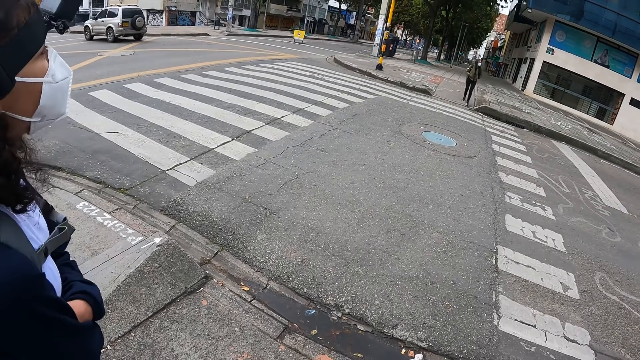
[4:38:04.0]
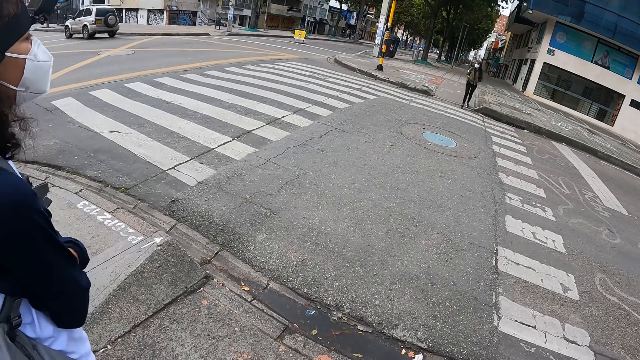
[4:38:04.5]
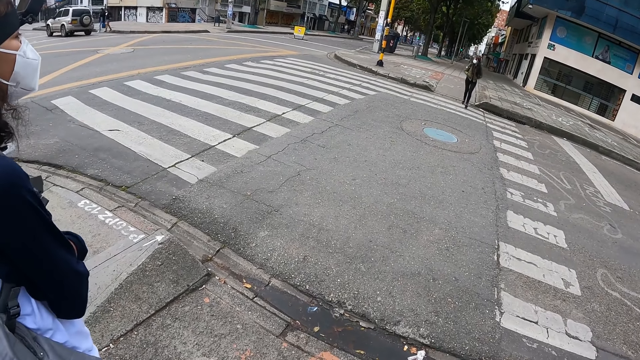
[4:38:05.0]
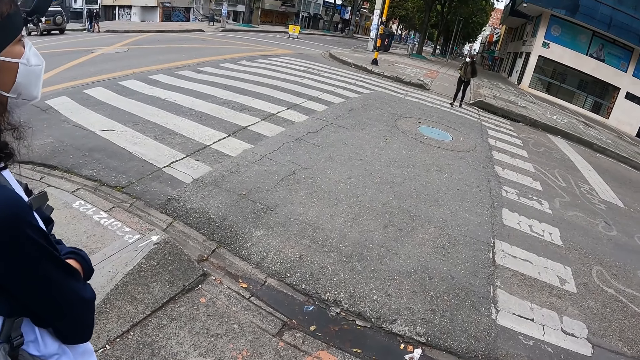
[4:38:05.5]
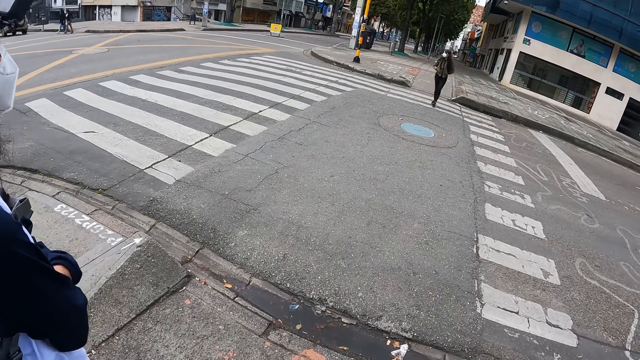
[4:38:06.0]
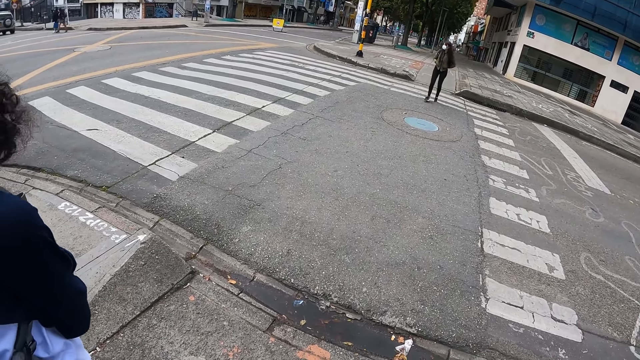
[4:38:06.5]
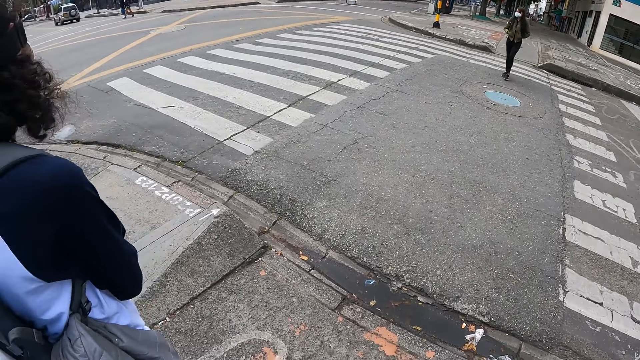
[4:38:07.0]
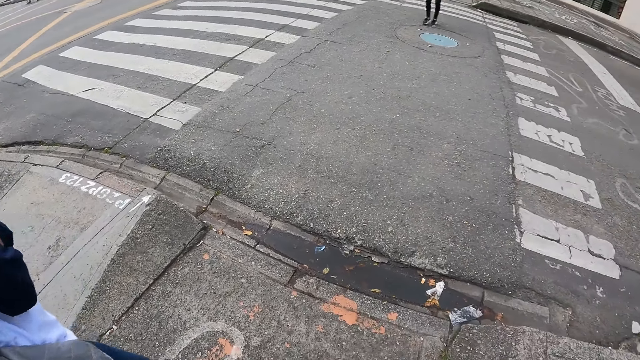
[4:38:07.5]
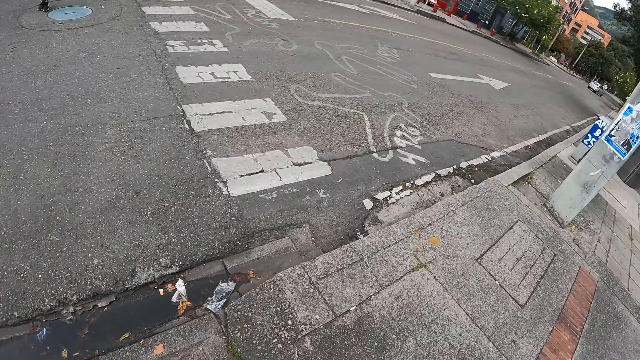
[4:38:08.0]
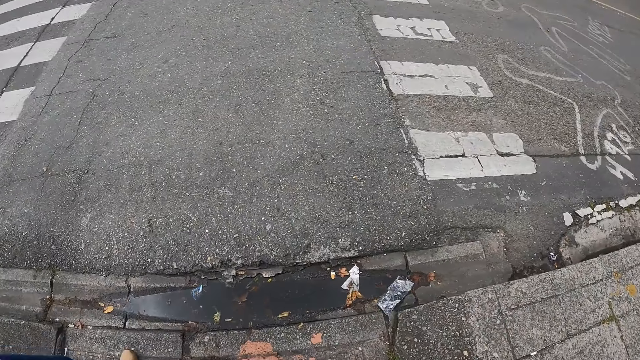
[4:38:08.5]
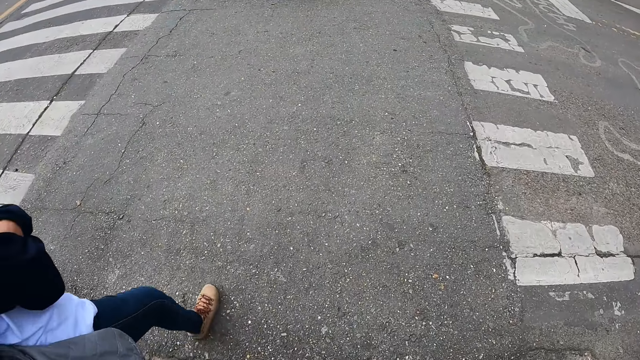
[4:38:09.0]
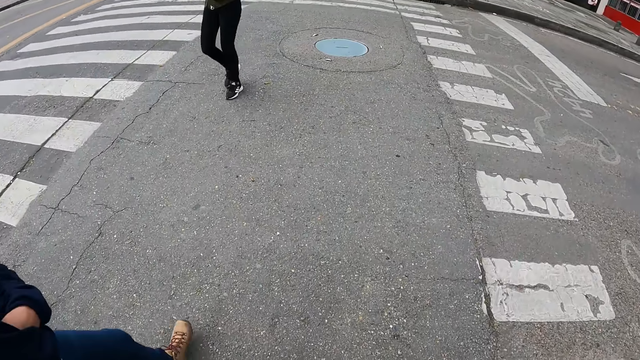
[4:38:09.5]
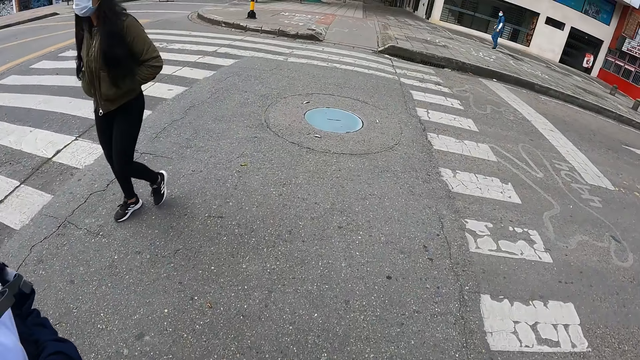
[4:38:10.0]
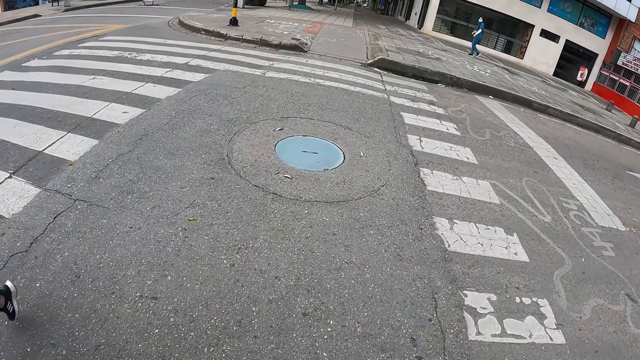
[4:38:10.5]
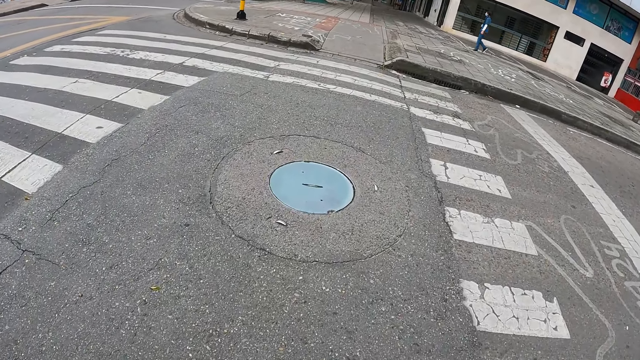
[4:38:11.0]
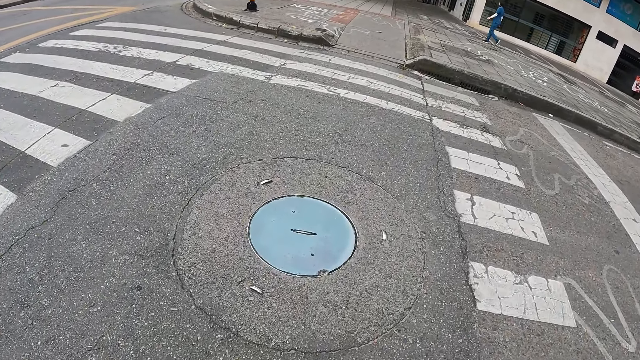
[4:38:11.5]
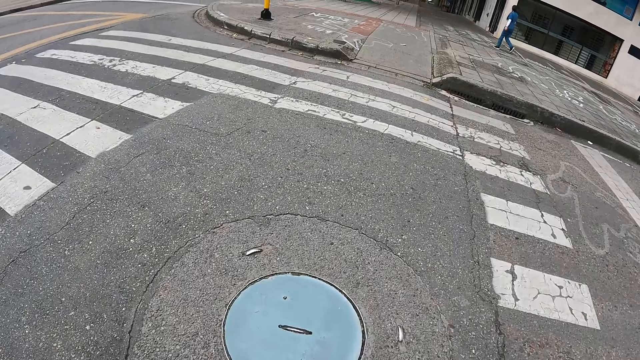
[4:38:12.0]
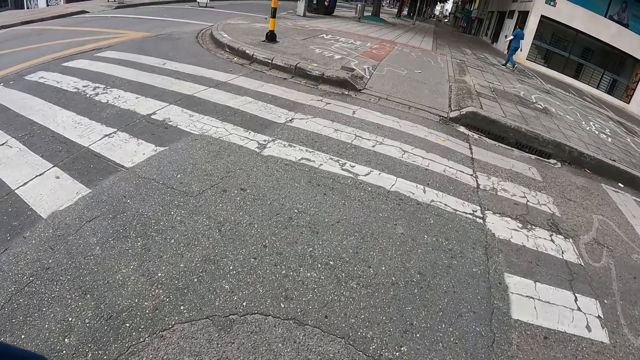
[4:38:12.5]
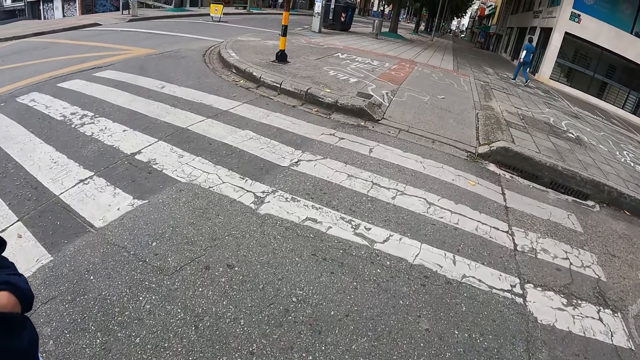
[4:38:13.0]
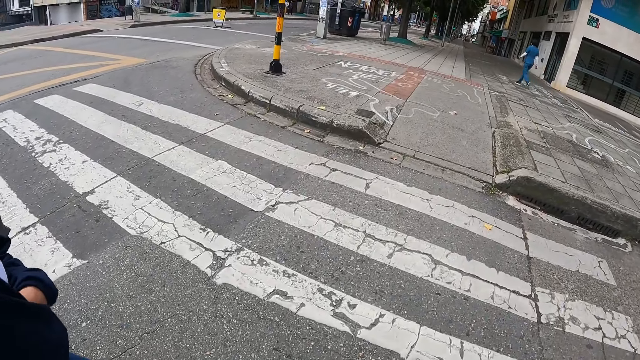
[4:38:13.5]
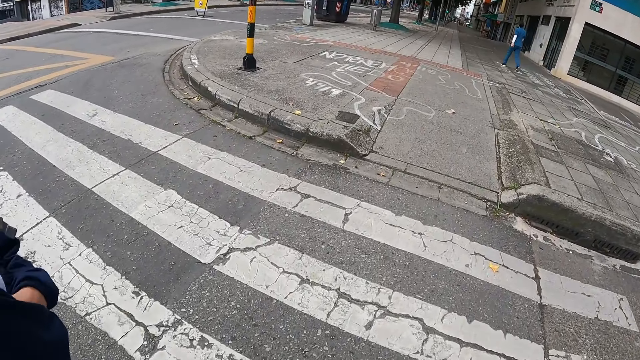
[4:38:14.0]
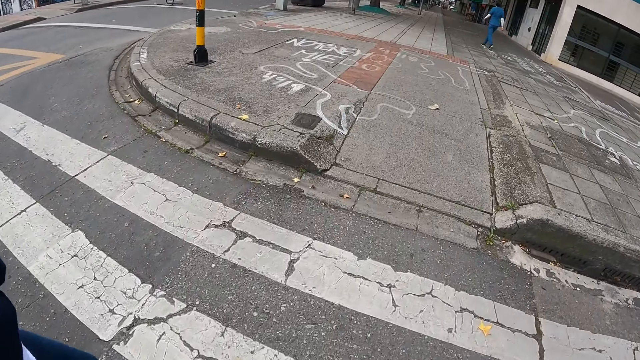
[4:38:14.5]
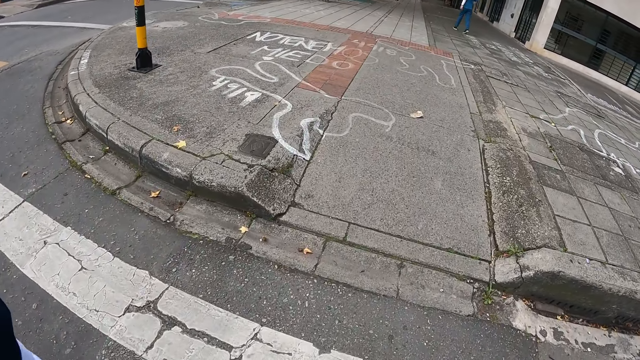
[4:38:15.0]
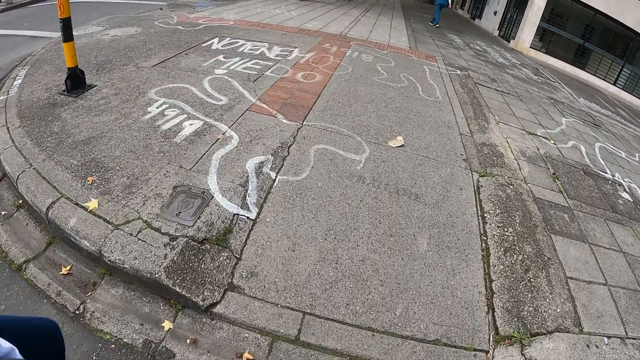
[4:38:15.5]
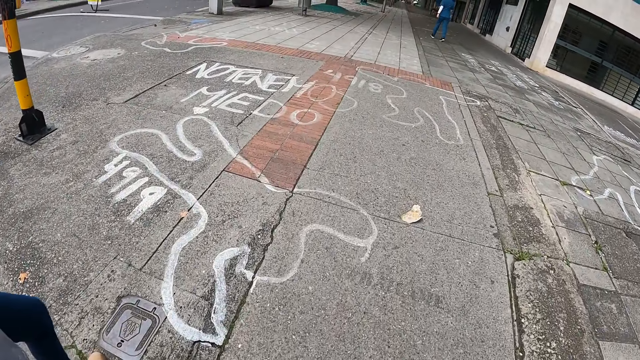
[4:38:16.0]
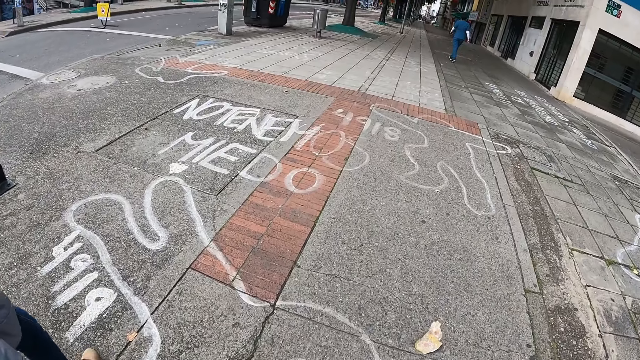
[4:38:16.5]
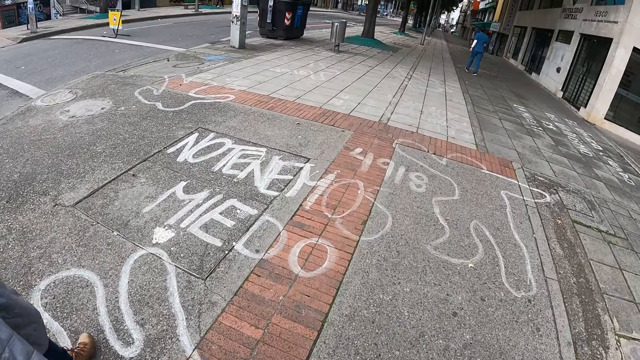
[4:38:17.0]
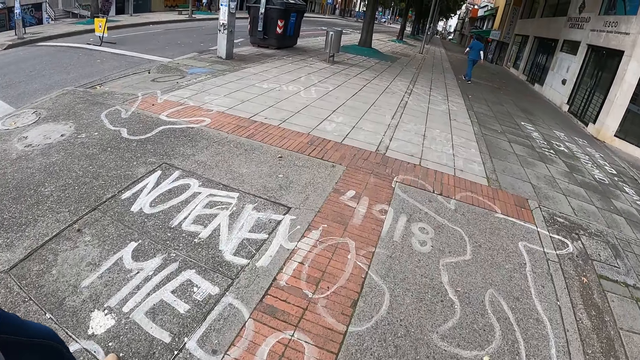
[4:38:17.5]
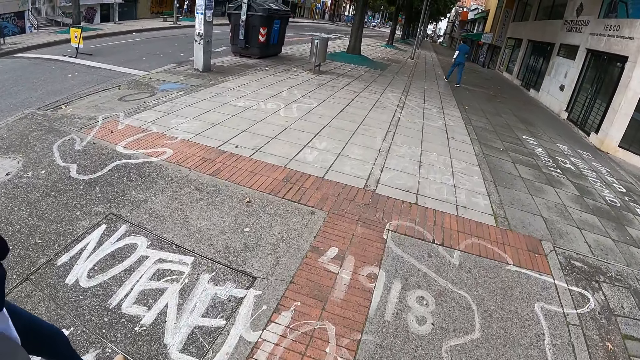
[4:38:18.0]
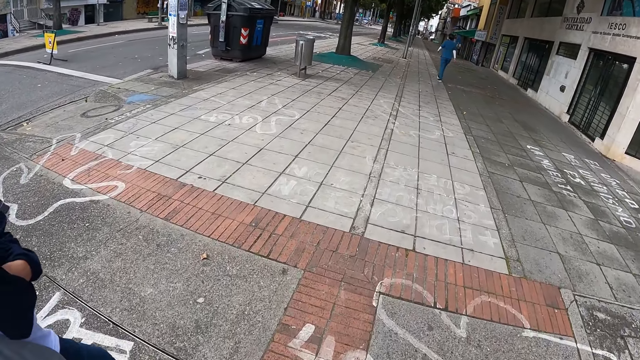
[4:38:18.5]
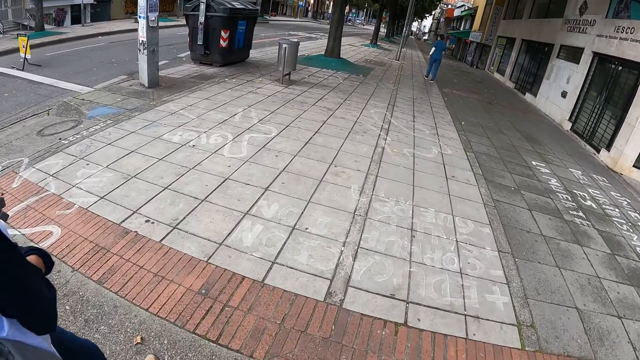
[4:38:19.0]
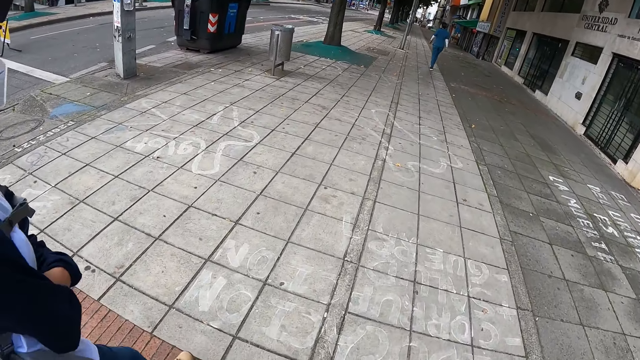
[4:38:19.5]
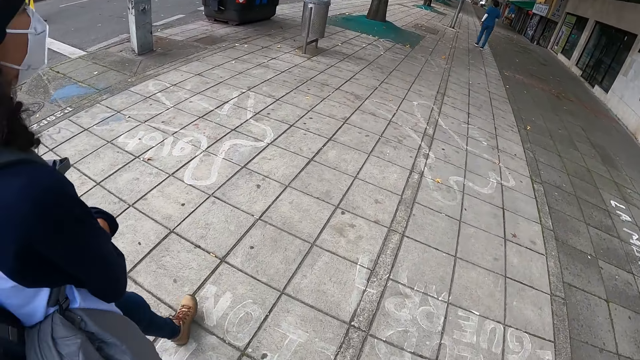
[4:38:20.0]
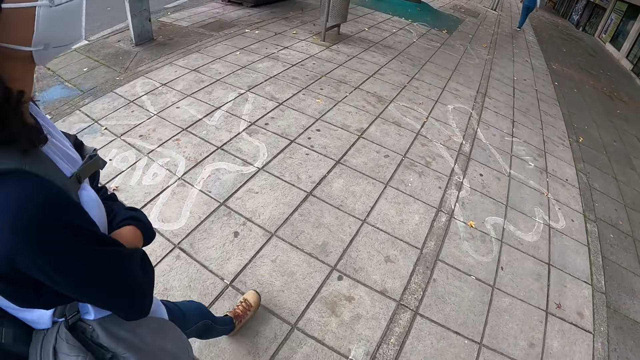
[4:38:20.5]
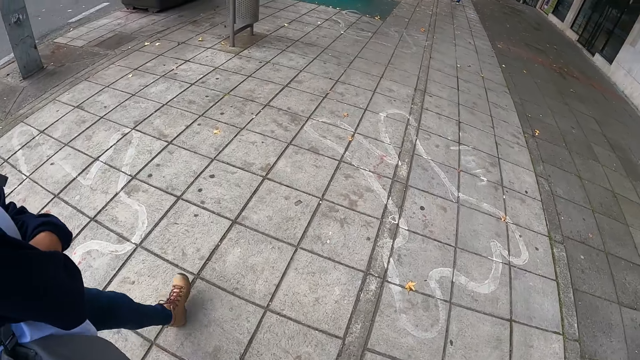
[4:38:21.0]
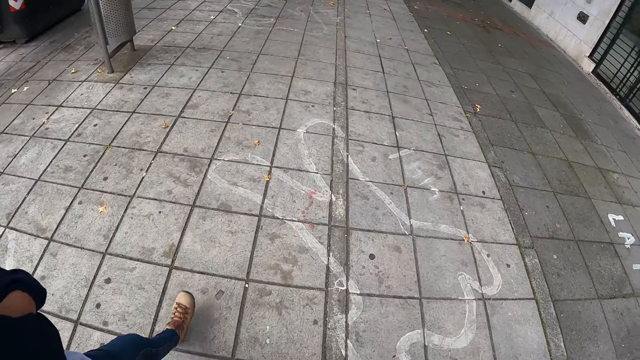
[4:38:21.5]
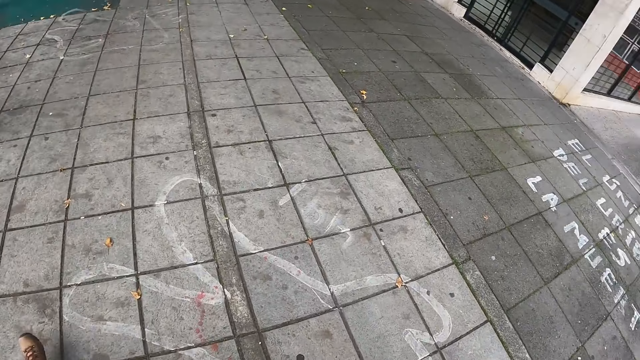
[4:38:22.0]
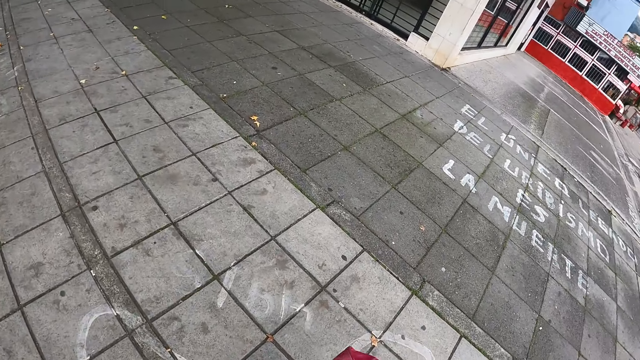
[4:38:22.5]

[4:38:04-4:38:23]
The camera wearer crosses the road. A woman walks past the camera wearer. The woman crosses the road. The camera wearer walks on the road pavement. The woman walks on the road.

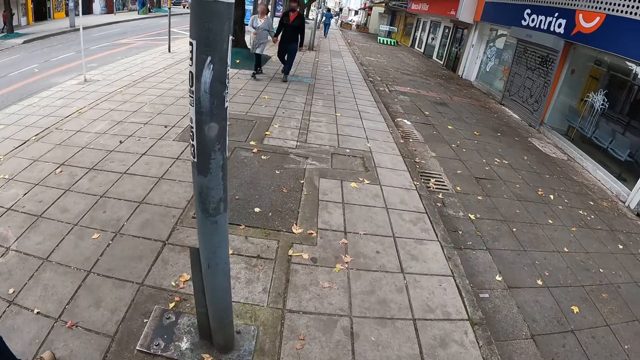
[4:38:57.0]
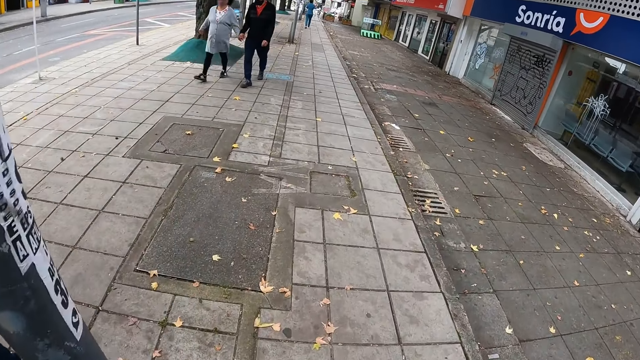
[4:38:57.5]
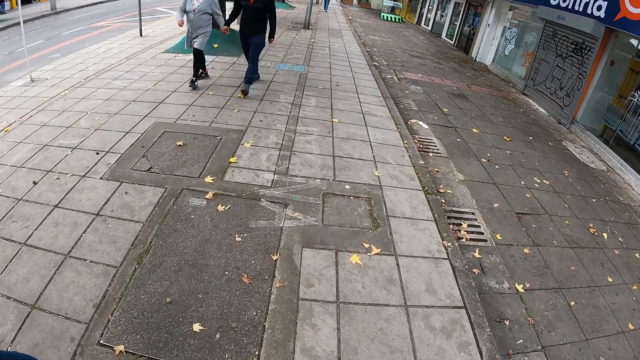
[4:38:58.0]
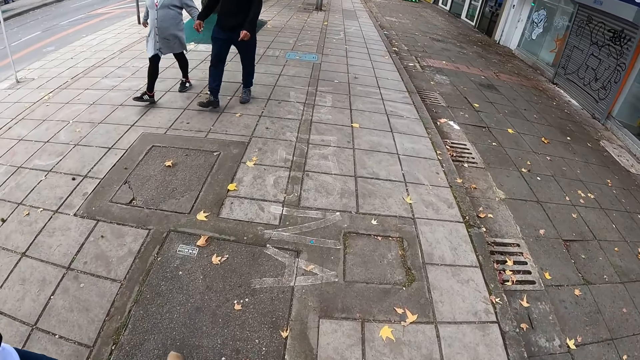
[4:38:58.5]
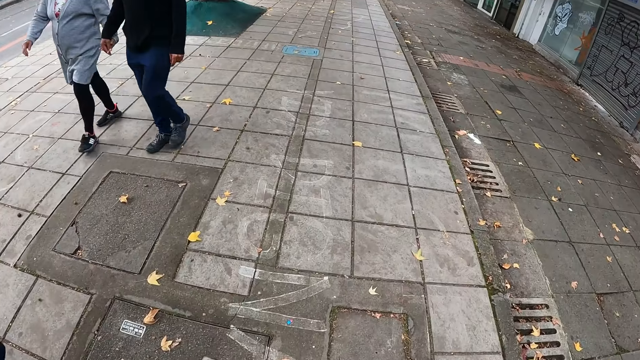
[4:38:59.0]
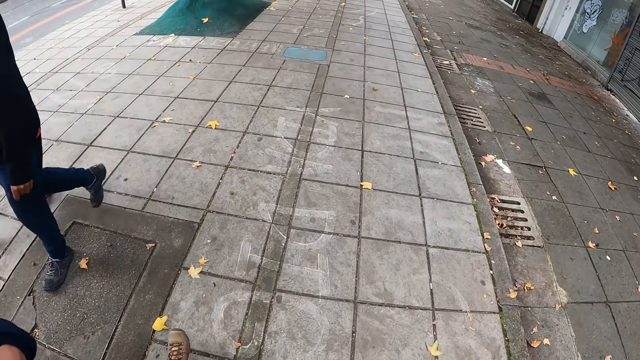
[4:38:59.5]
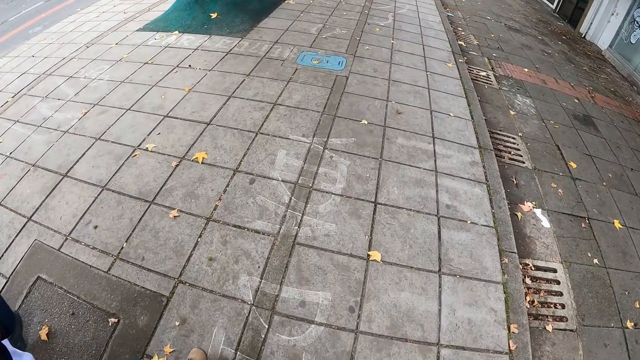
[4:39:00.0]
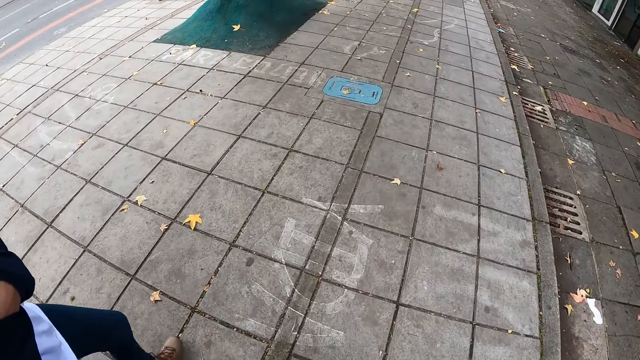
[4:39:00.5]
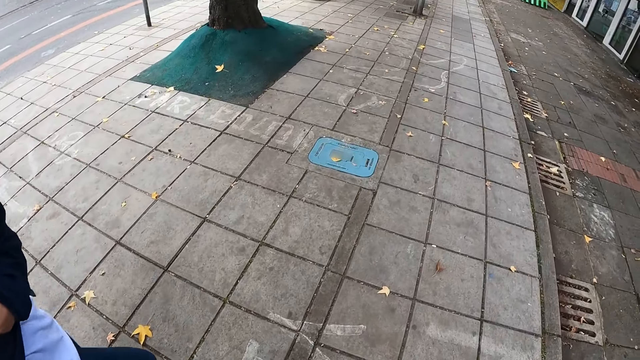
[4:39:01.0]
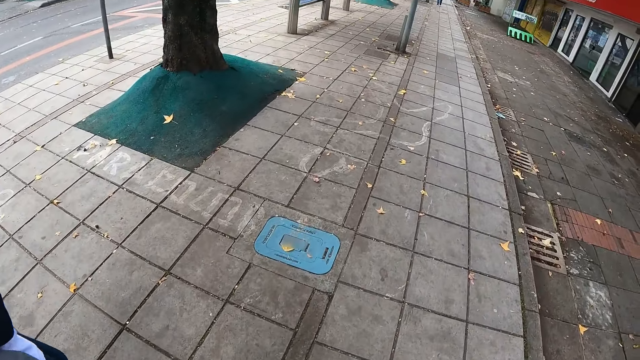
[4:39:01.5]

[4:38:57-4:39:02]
A woman and a man walk past the camera wearer.
